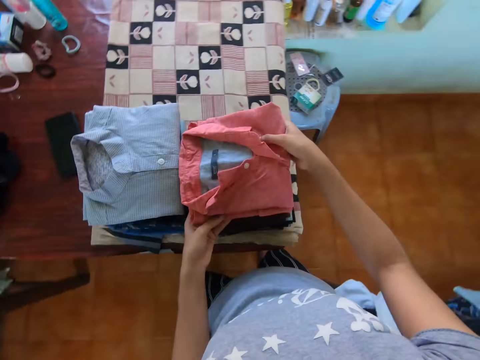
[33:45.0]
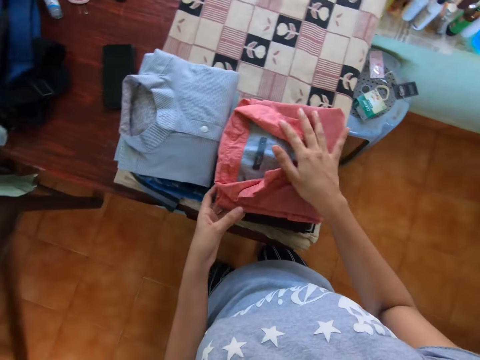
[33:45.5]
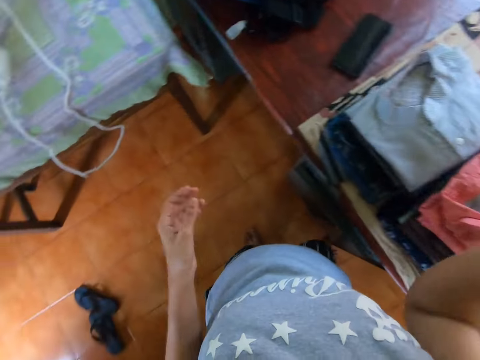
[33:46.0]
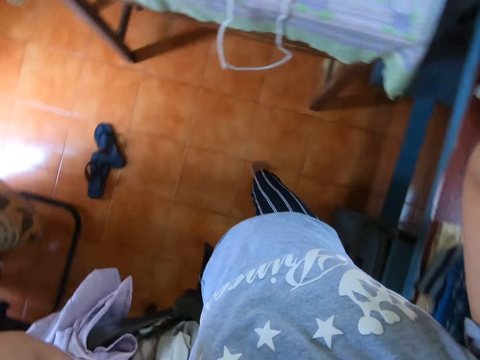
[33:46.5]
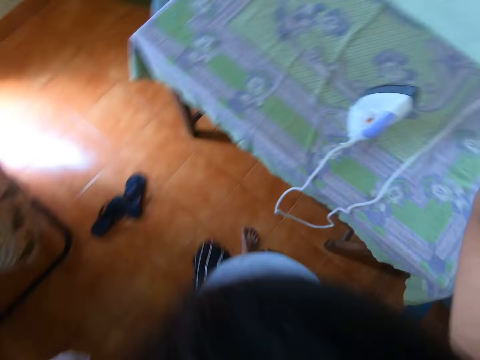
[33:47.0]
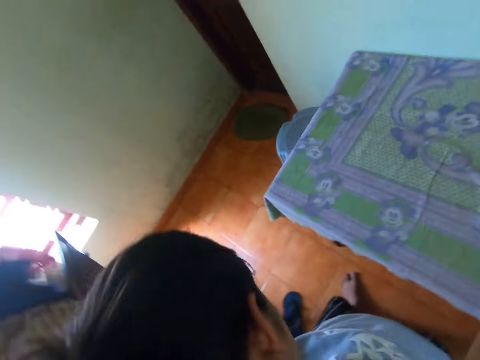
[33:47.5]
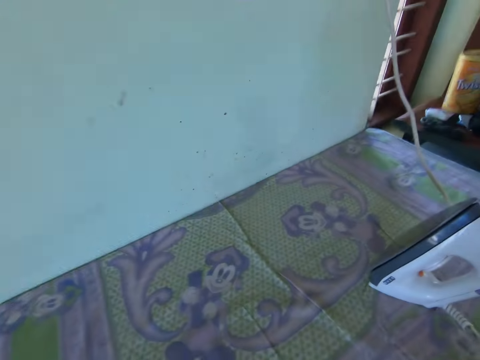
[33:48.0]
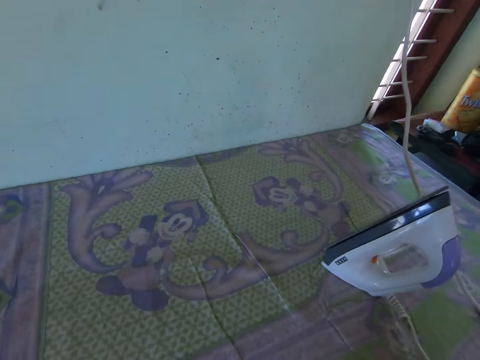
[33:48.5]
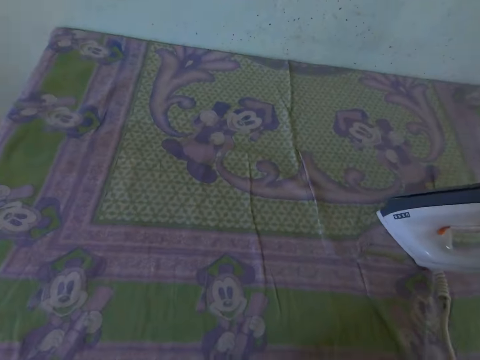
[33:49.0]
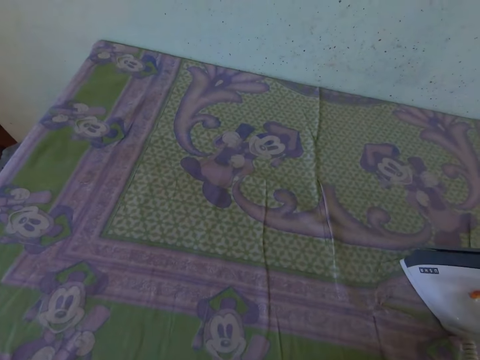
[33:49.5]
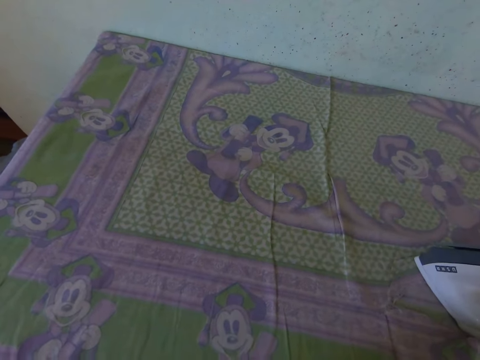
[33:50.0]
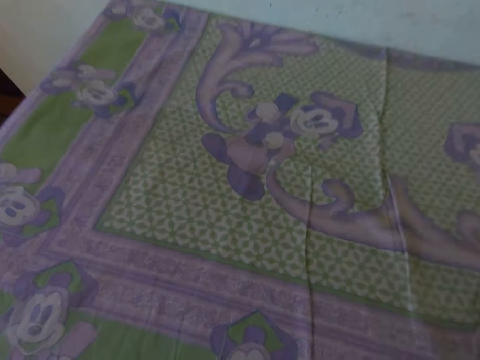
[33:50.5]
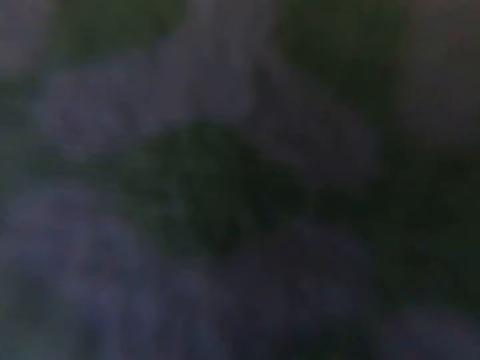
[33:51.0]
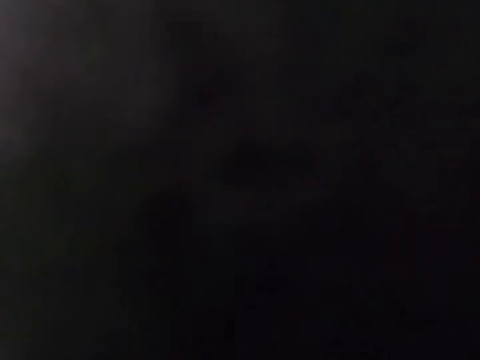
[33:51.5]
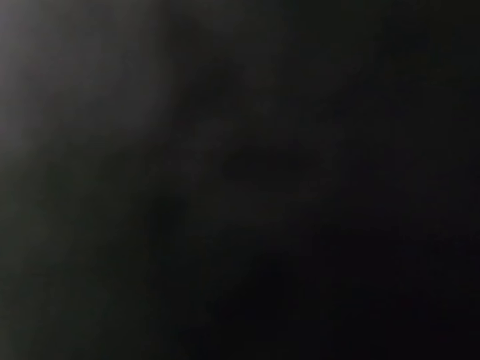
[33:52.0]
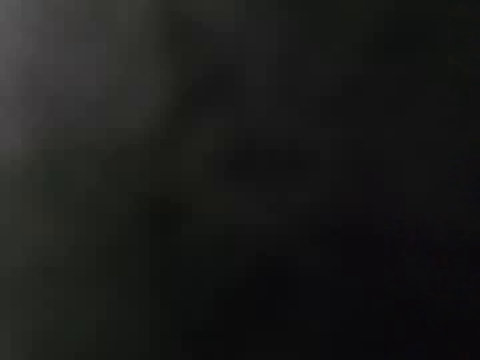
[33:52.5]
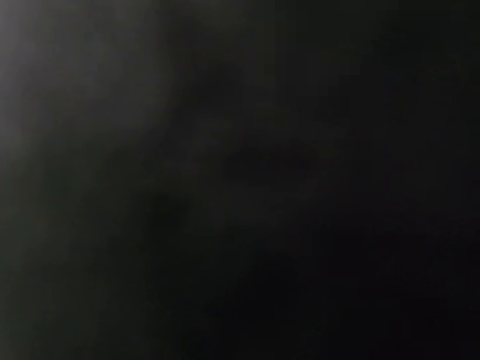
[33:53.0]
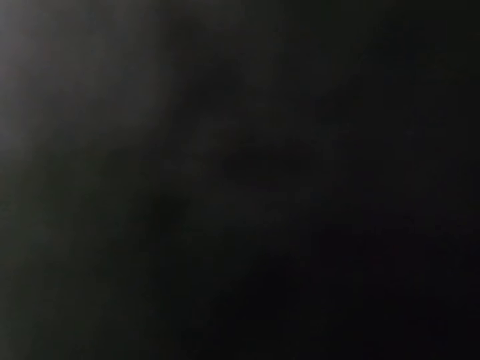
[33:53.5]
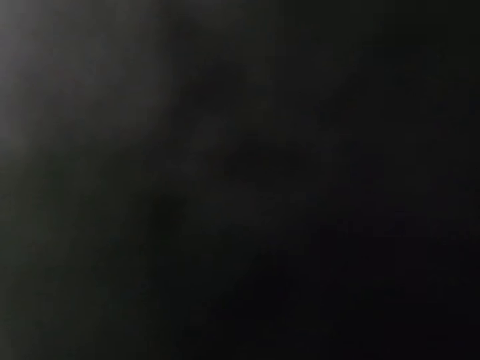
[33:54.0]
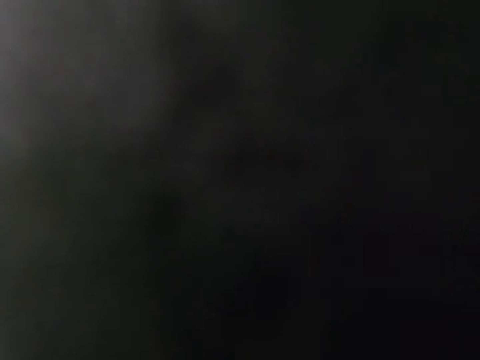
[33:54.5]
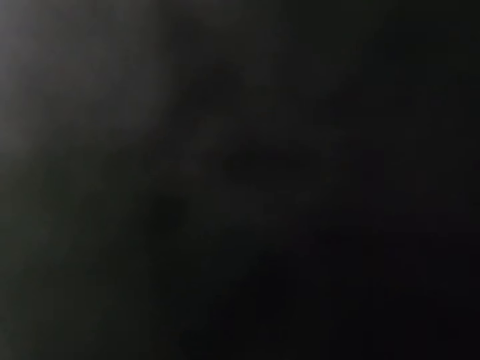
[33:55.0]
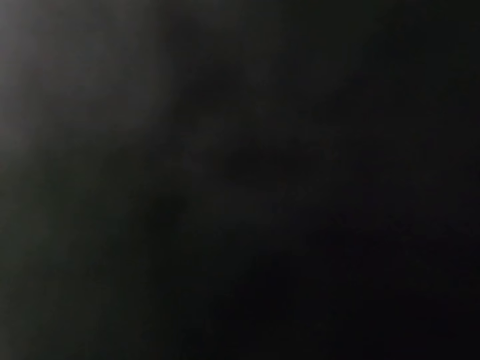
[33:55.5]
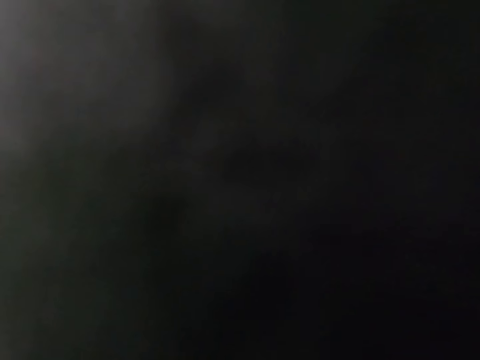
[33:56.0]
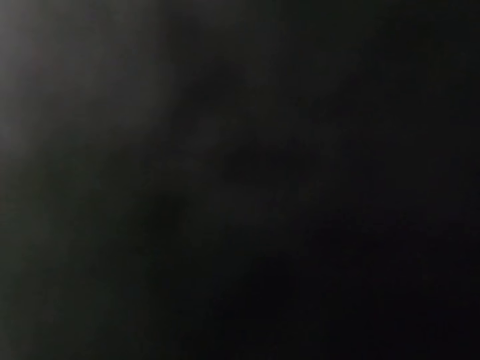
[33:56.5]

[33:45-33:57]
The camera wearer puts the cloth on the other cloths. They walk around. They adjust the camera on the head. They look around. They stare at the table. They stare at the wall.

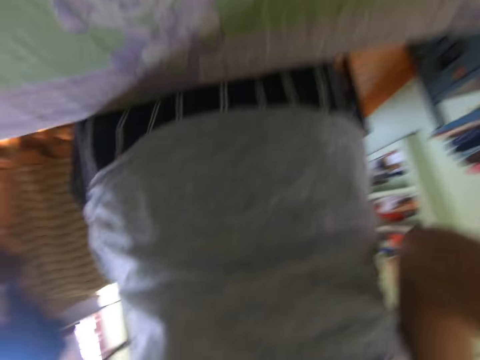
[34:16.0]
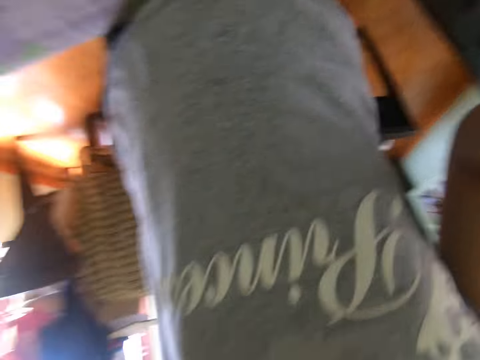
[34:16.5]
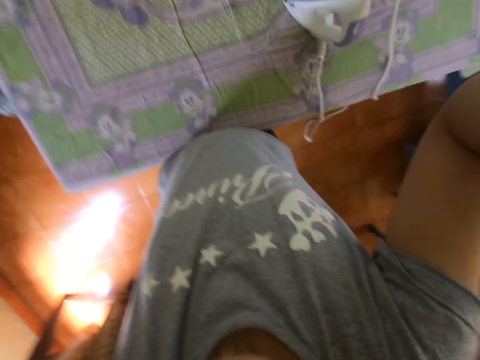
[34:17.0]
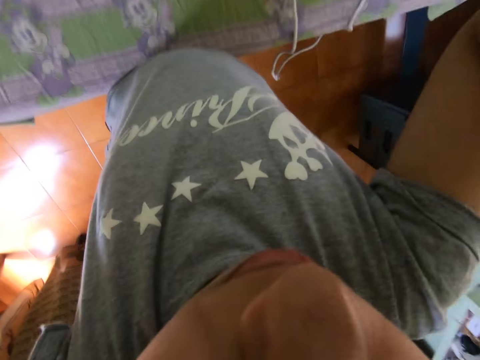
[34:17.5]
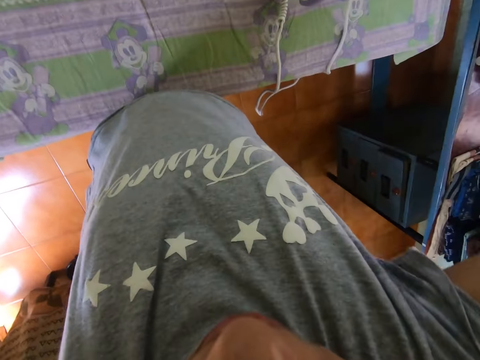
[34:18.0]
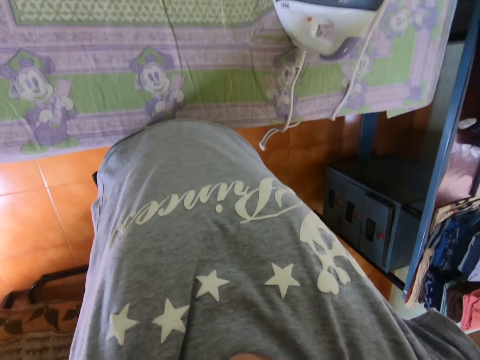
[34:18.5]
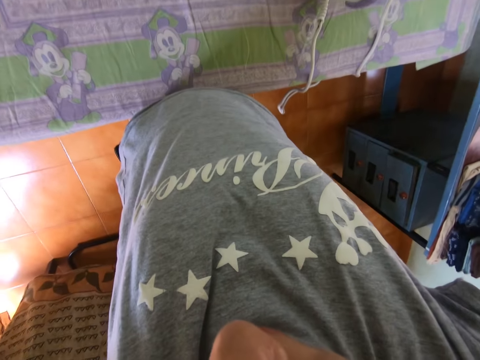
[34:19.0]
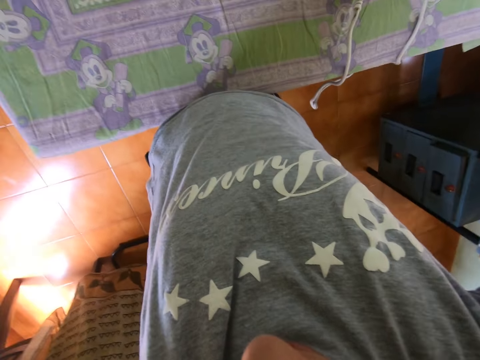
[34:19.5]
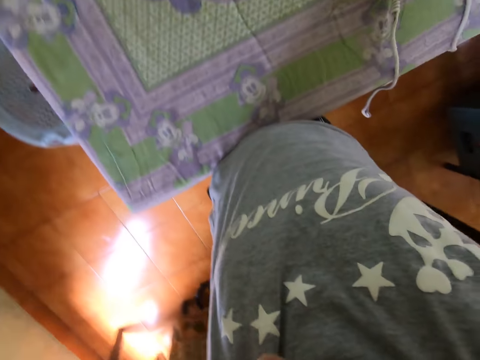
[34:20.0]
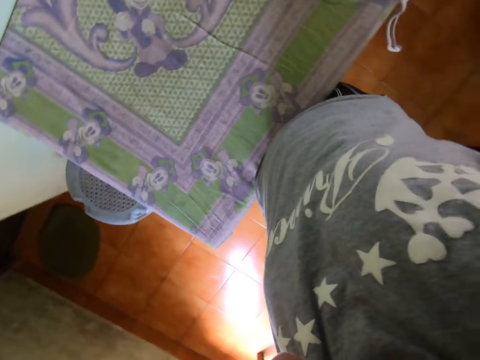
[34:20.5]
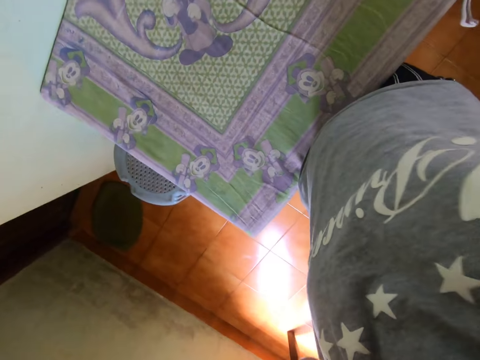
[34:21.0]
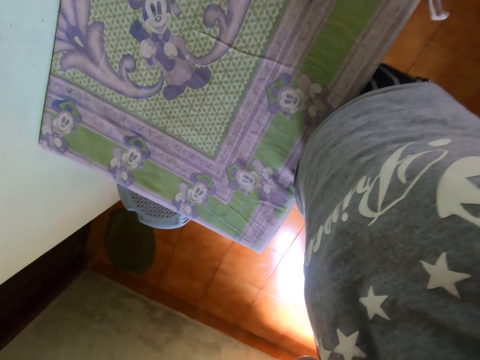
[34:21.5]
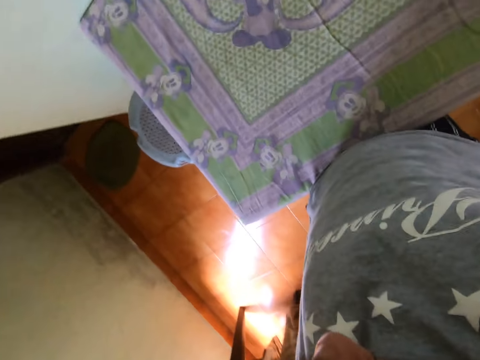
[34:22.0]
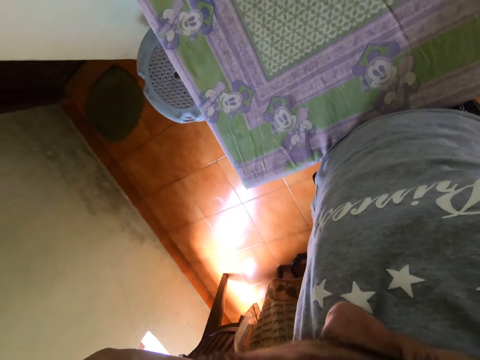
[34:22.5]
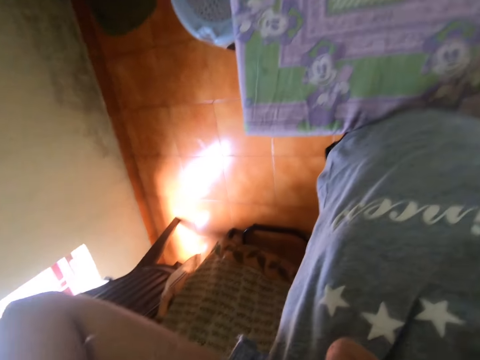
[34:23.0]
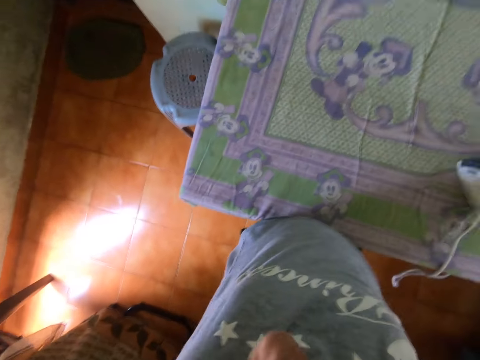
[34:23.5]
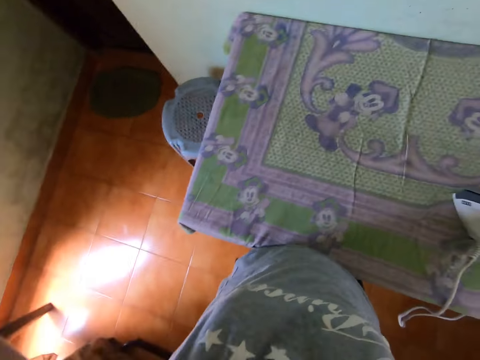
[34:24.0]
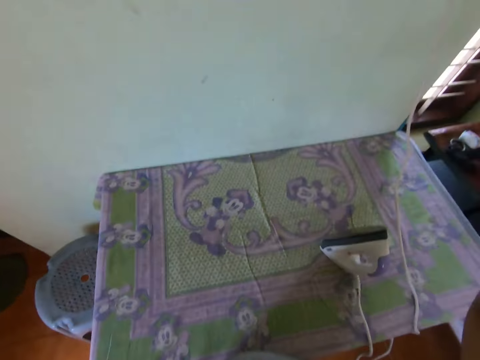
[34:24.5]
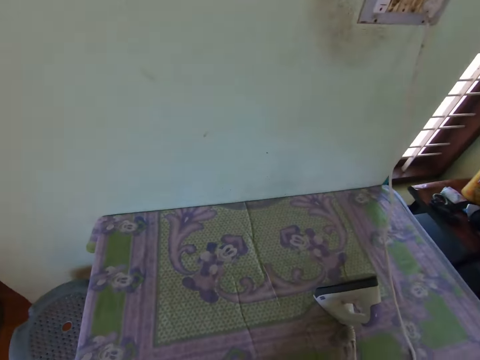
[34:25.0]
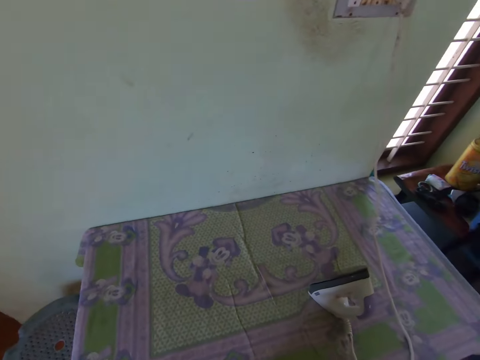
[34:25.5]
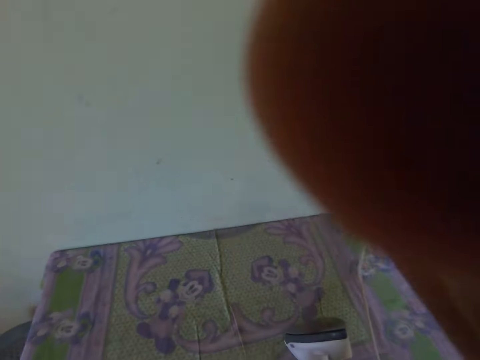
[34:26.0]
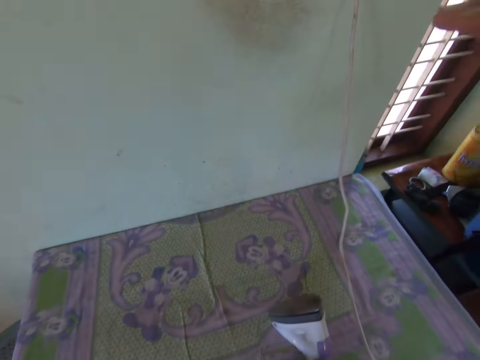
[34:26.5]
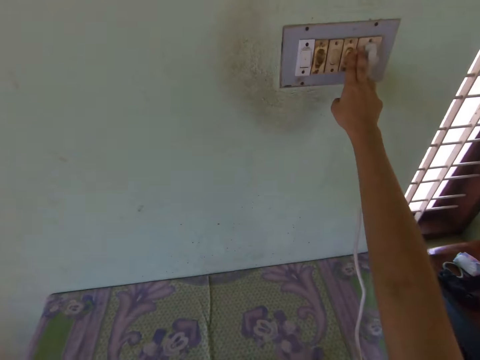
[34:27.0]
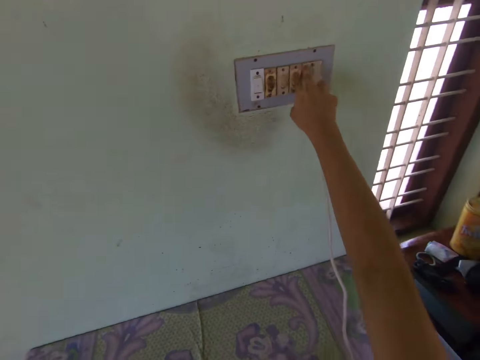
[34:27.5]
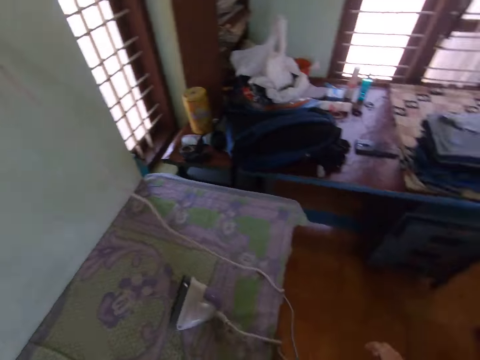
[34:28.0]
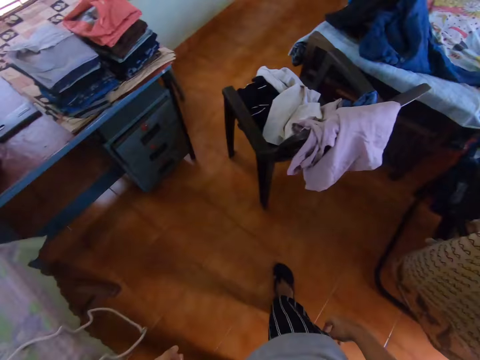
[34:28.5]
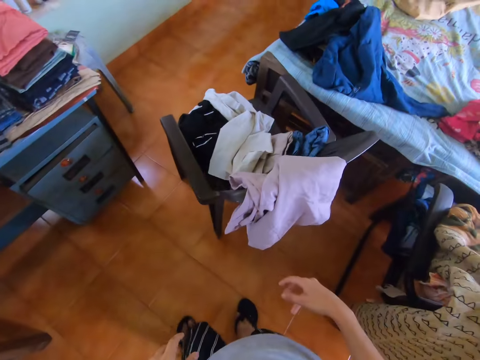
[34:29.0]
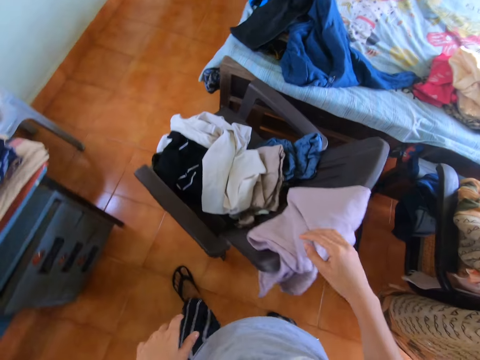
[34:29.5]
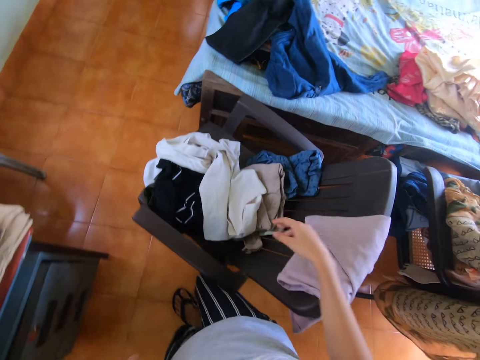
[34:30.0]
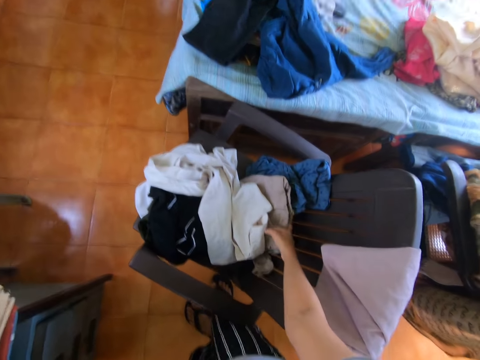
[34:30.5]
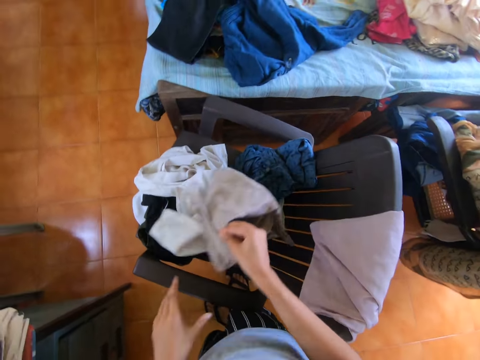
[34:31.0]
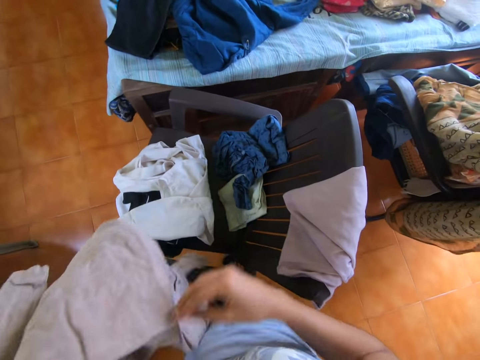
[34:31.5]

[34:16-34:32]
The camera wearer adjusts the camera on the head. They switch off the socket. They walk around the room. They pick up the shirt.
